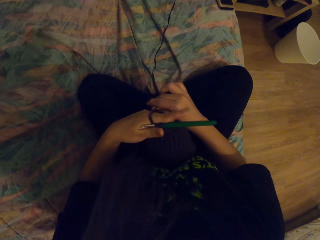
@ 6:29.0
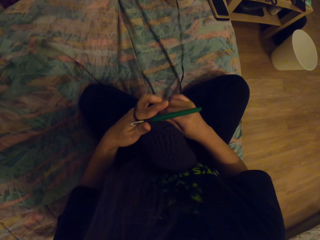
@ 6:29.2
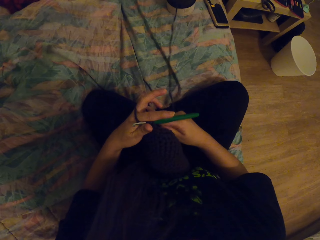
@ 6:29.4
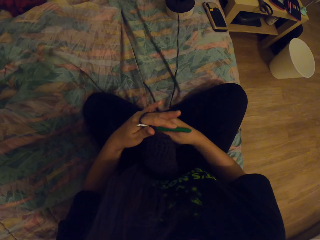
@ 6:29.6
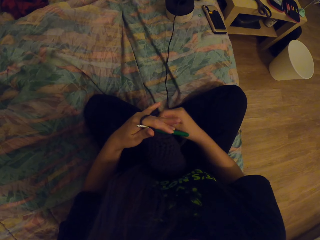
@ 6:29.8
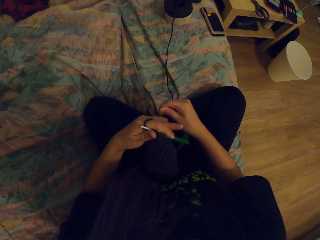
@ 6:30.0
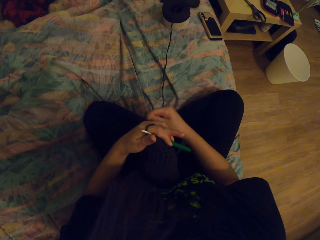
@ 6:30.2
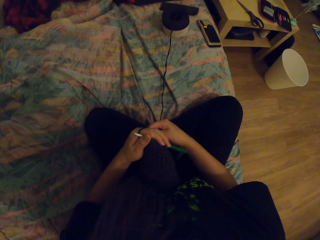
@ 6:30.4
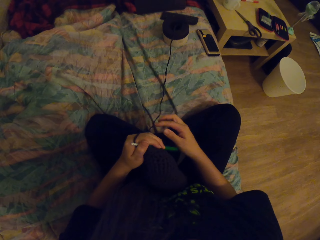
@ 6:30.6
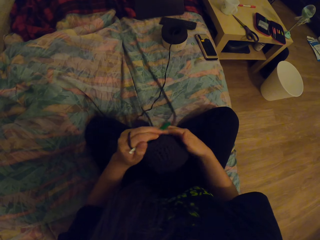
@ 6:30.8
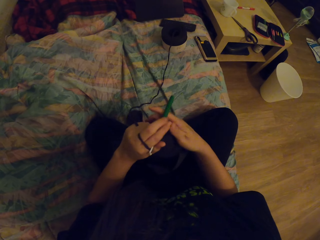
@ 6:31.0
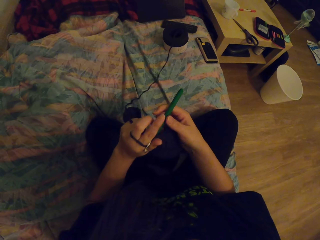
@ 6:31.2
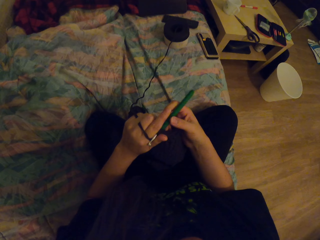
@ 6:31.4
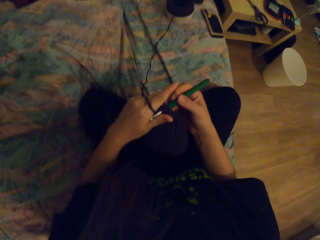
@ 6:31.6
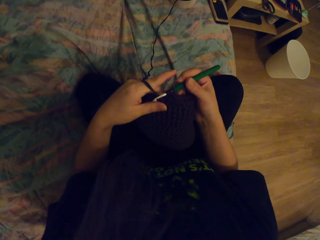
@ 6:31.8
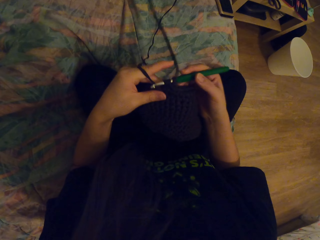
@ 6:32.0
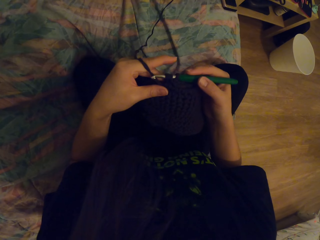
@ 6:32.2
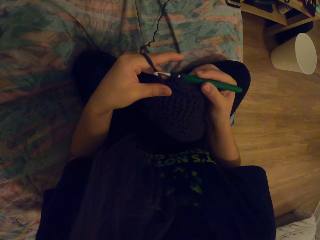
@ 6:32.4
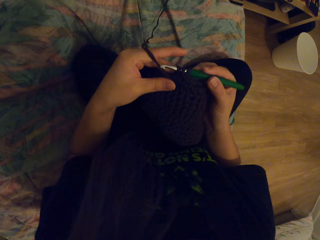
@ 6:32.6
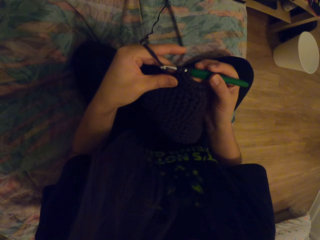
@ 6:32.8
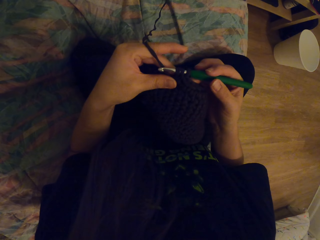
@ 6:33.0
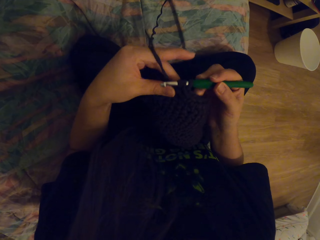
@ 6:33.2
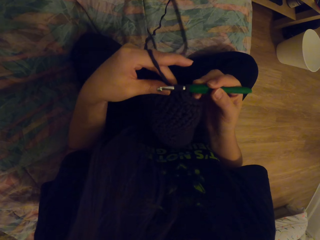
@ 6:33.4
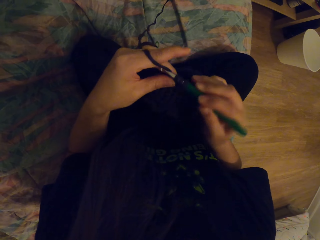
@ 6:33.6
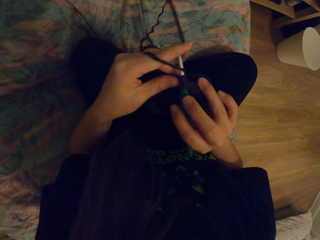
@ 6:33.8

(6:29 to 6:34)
The camera wearer pulls the yarn. They coil a thread on fingers. They hold a crochet hook.

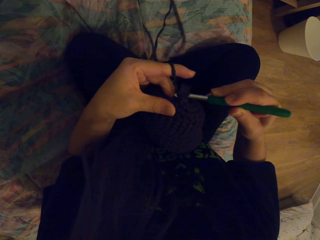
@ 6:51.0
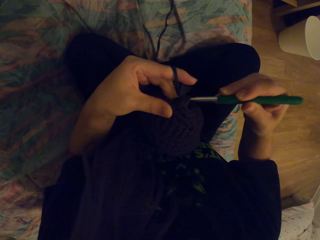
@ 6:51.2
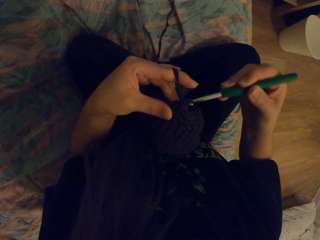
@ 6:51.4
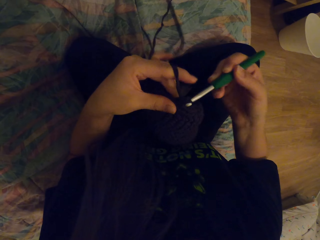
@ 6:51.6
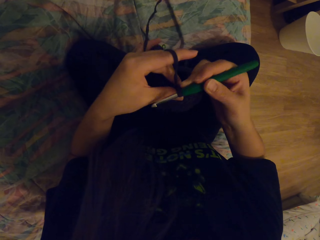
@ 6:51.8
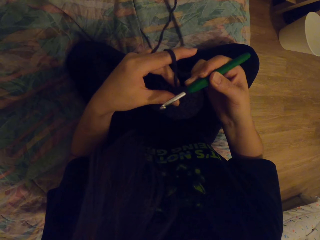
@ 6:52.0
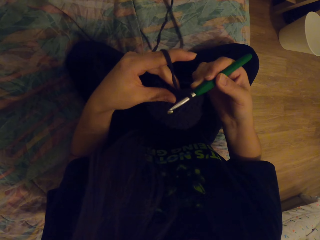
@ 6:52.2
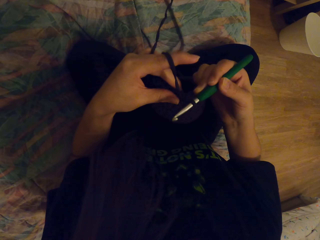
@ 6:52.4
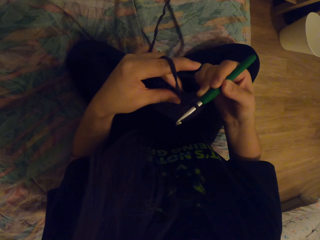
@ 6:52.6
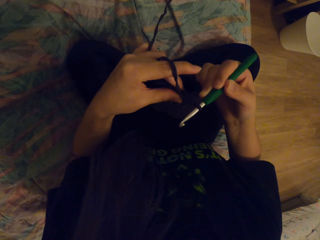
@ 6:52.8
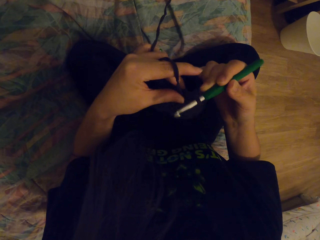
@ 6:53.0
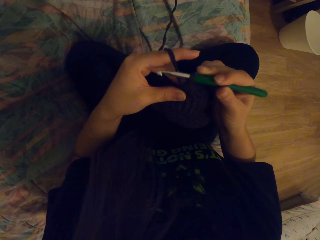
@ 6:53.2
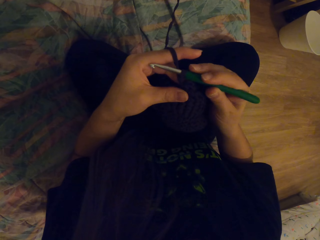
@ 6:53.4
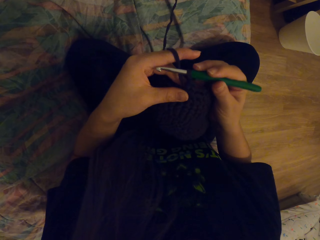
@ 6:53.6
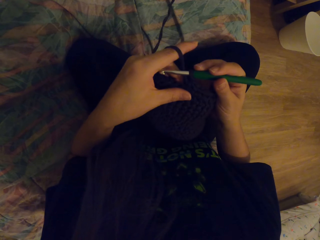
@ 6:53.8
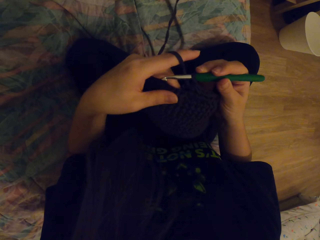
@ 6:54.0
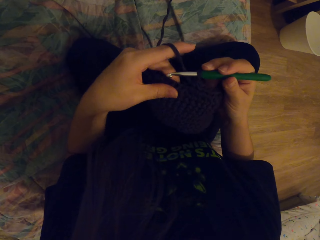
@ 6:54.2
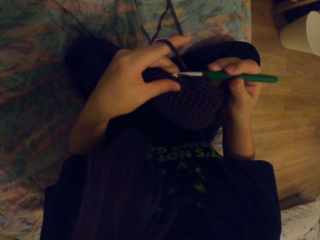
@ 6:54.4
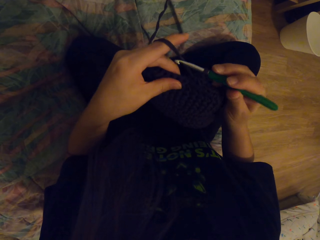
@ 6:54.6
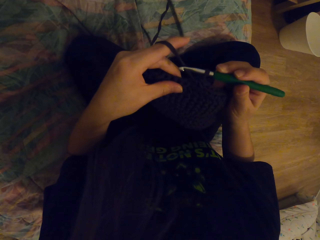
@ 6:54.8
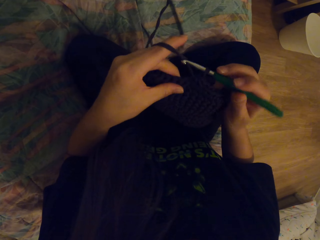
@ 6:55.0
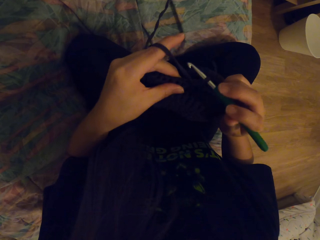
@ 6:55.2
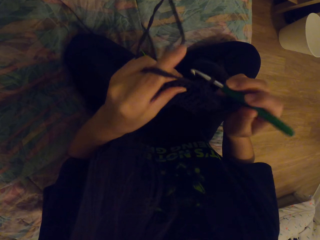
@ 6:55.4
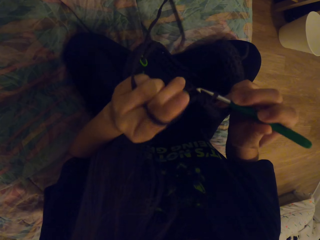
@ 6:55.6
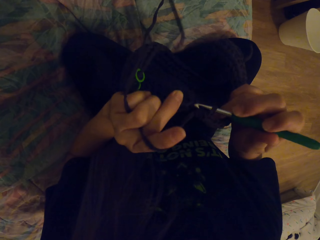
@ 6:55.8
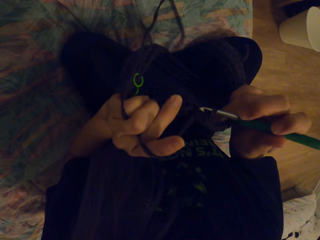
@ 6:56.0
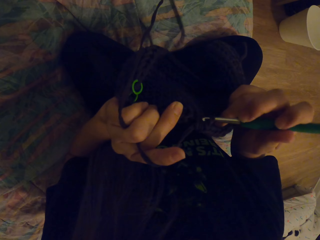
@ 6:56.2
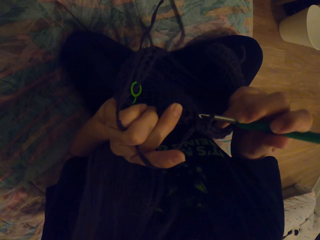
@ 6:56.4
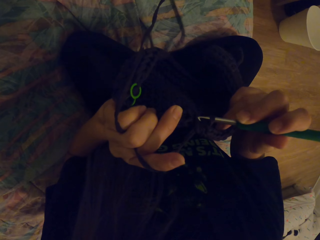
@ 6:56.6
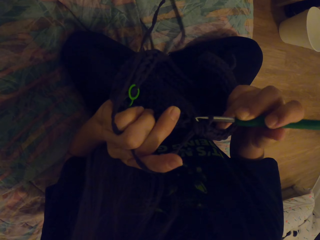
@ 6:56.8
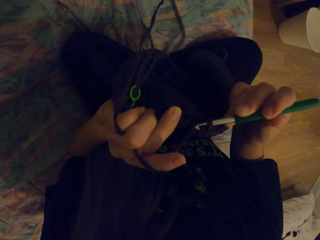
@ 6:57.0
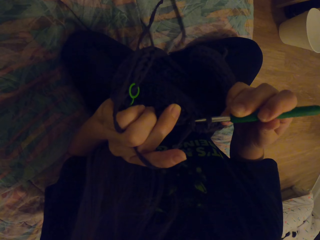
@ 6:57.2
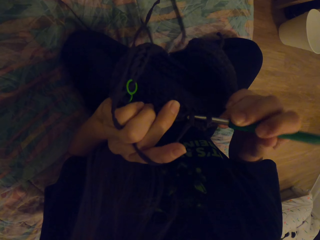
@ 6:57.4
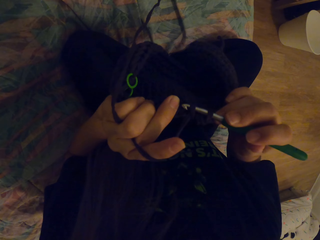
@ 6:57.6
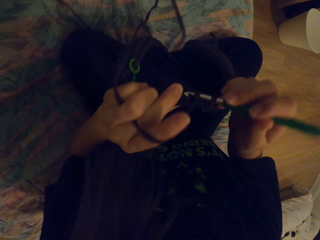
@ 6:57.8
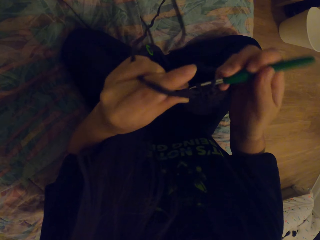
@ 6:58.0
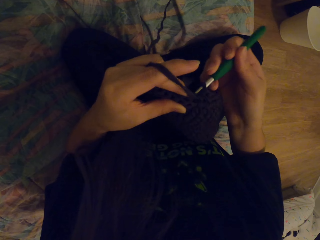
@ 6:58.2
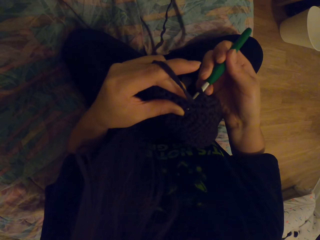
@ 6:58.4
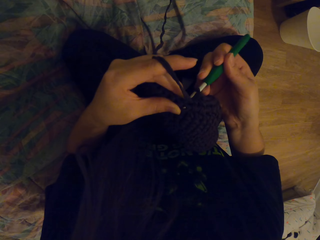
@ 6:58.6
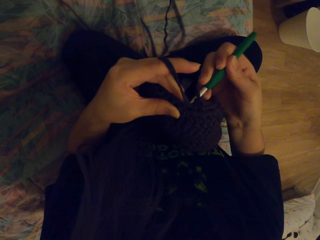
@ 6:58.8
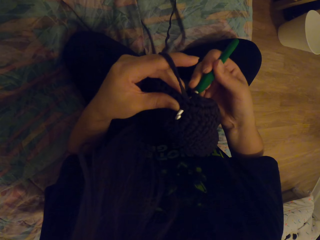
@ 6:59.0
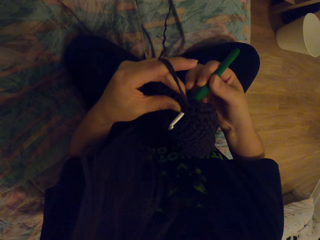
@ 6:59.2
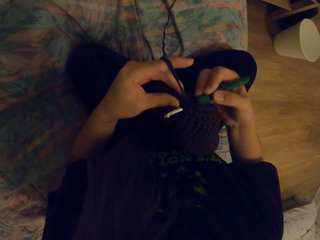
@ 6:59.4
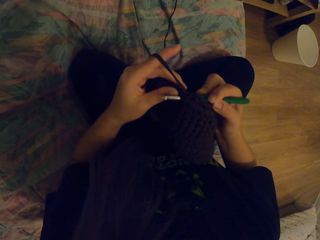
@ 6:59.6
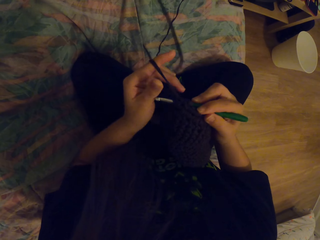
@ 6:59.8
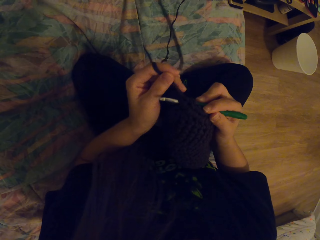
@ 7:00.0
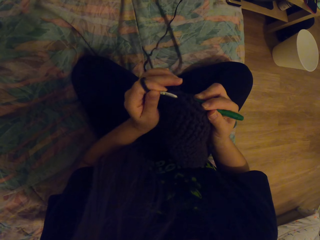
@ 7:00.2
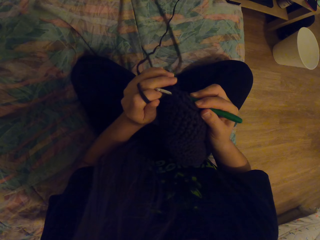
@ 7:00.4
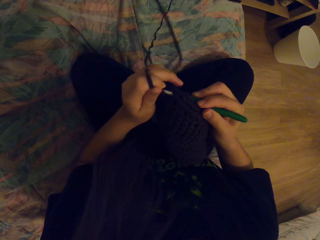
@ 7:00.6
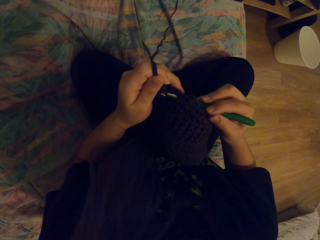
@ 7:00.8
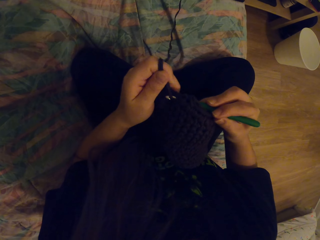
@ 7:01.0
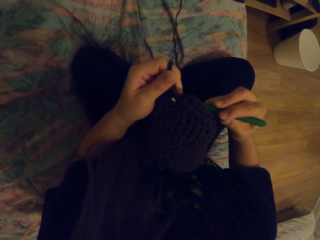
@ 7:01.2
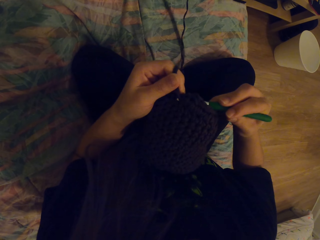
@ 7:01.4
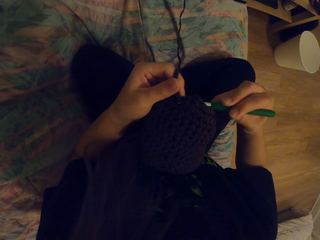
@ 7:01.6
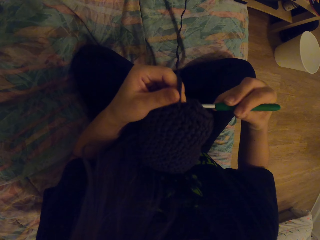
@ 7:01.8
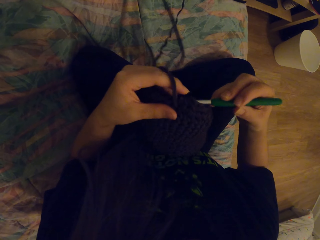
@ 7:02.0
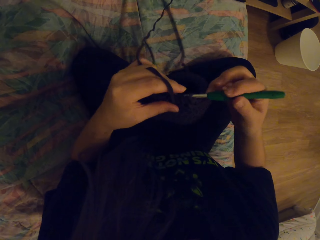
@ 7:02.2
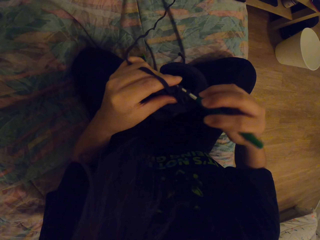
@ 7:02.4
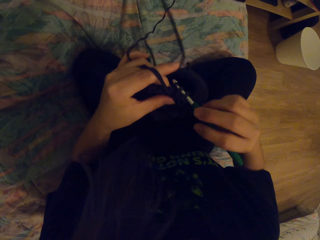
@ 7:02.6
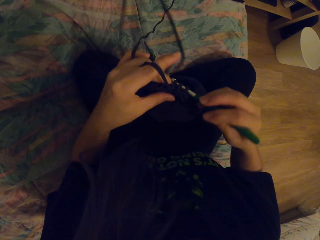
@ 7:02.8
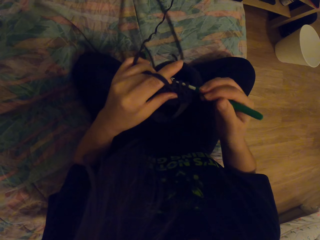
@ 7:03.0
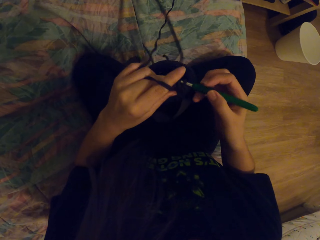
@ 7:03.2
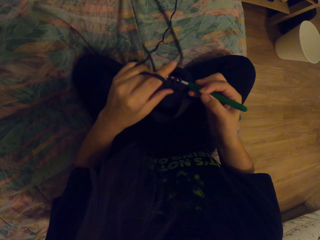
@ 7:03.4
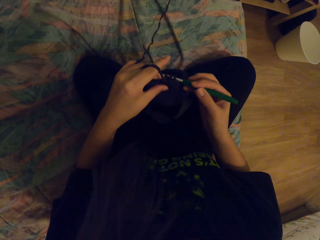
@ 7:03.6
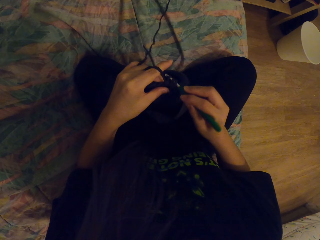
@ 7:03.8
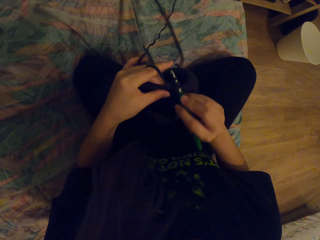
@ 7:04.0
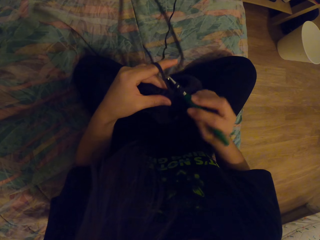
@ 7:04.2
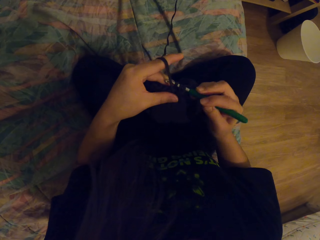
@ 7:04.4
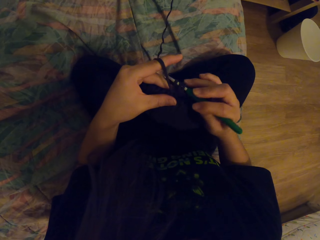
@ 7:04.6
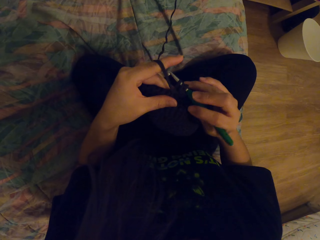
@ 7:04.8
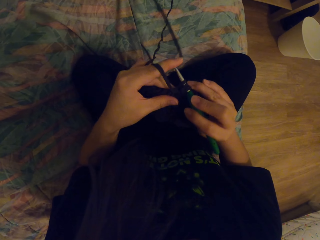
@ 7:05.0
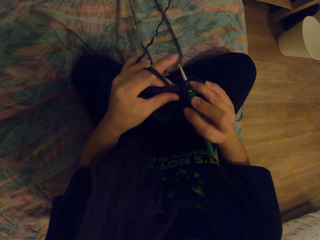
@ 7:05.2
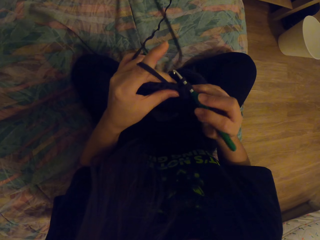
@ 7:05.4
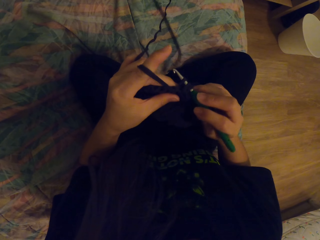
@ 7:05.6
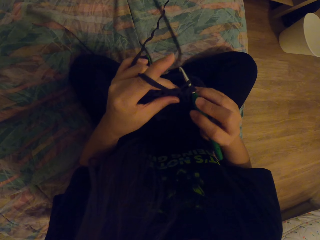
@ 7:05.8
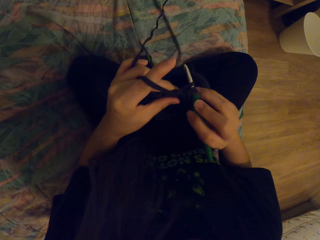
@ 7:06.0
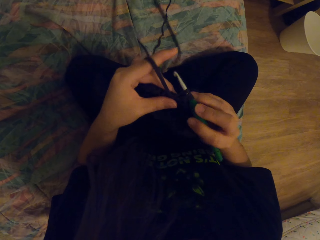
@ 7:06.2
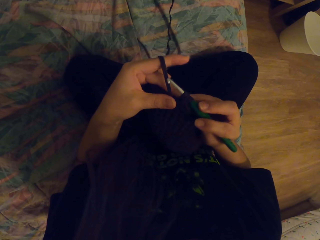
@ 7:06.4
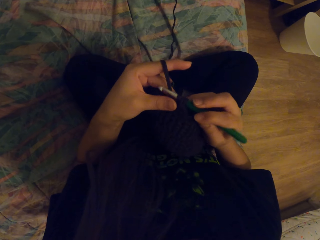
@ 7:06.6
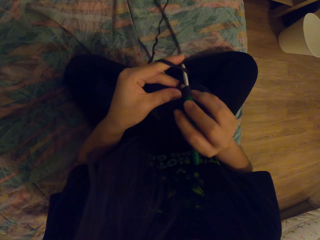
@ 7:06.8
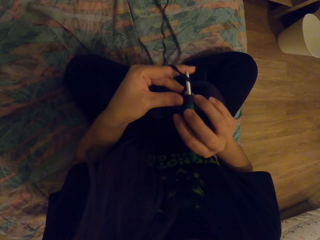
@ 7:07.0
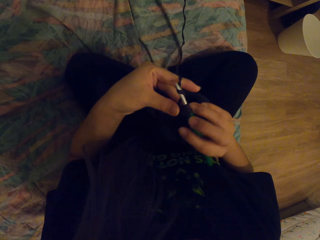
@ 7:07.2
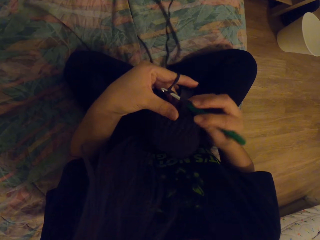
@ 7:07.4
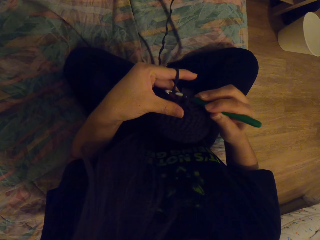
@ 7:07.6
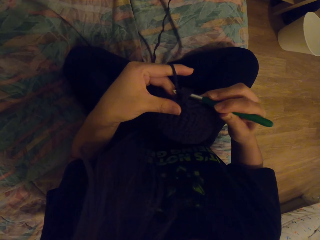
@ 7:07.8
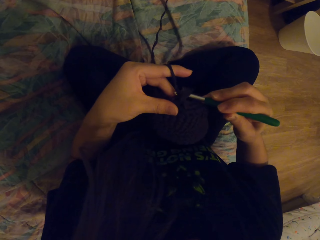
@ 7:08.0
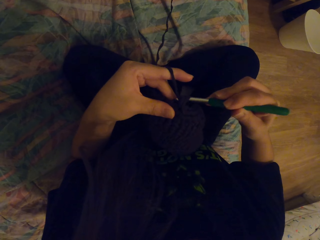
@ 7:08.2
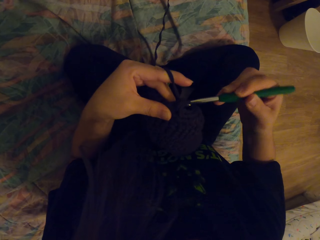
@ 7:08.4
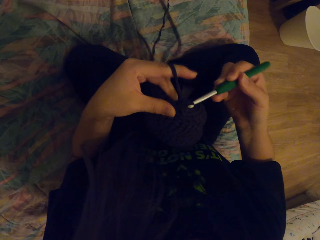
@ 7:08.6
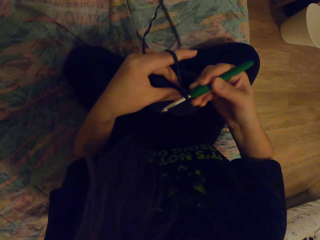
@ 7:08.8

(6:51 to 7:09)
The camera wearer pulls the yarn. She puts the yarn in the crochet hook. She moves her hand. She puts the yarn in the crochet hook.
